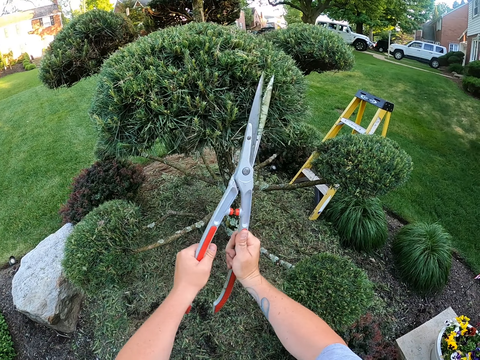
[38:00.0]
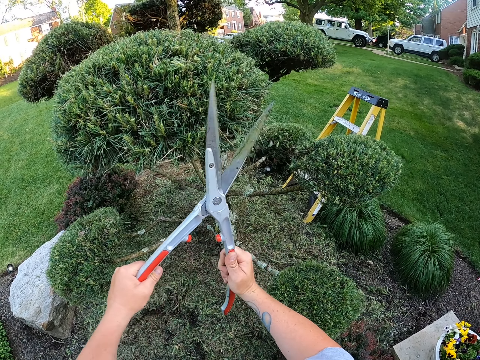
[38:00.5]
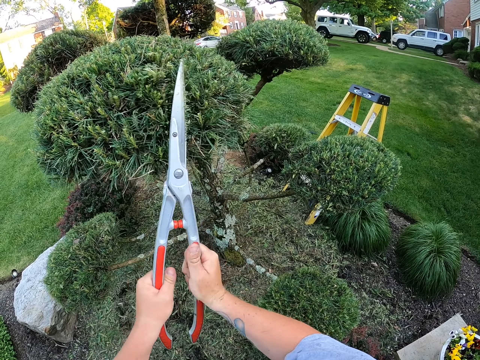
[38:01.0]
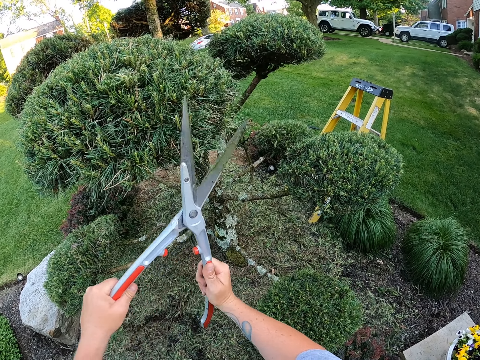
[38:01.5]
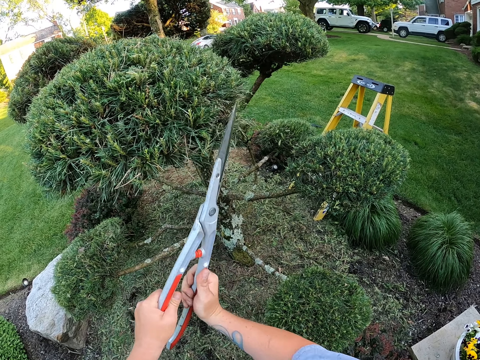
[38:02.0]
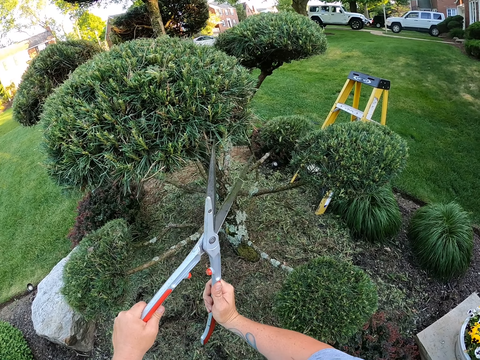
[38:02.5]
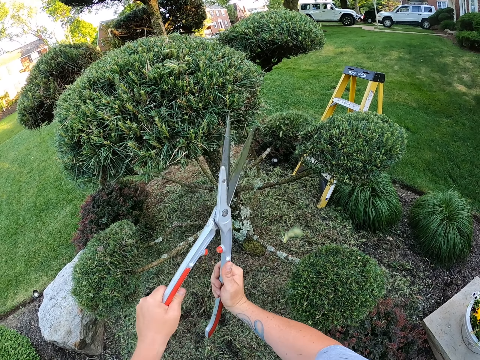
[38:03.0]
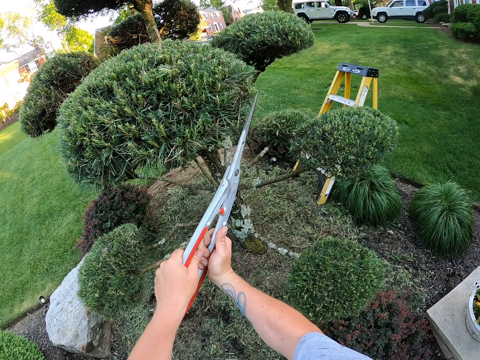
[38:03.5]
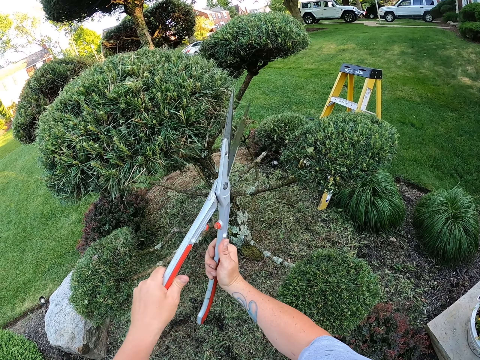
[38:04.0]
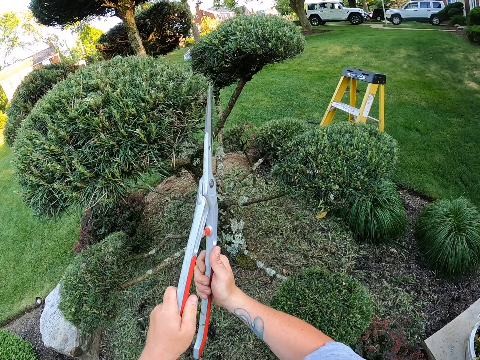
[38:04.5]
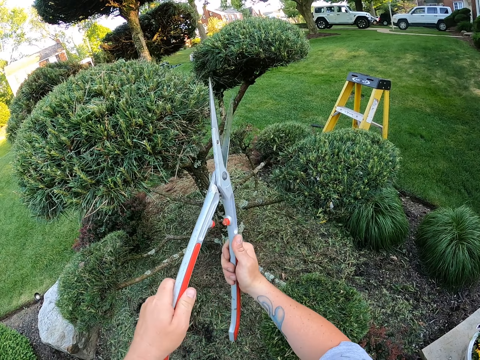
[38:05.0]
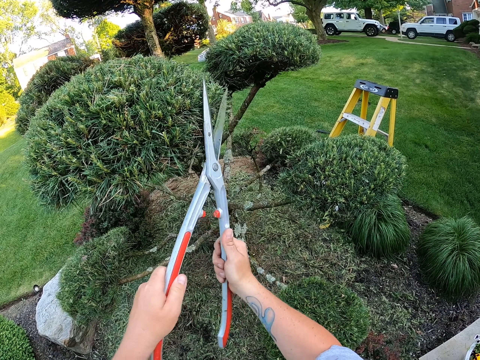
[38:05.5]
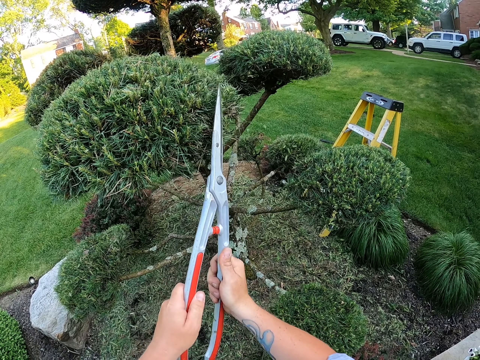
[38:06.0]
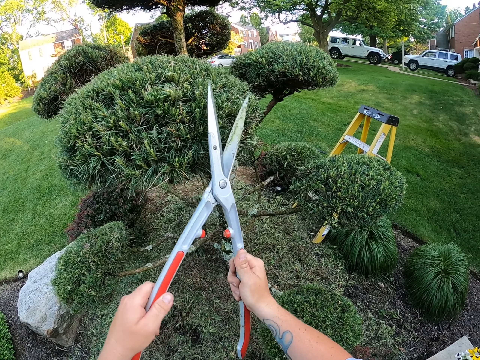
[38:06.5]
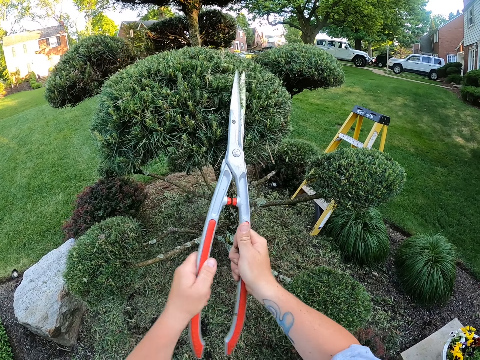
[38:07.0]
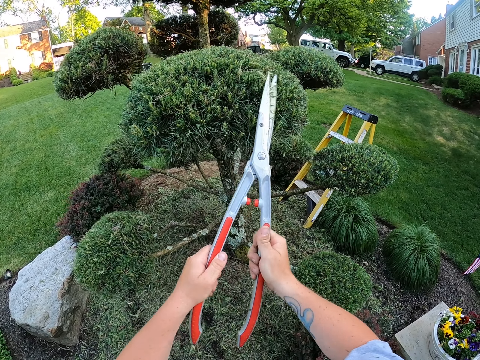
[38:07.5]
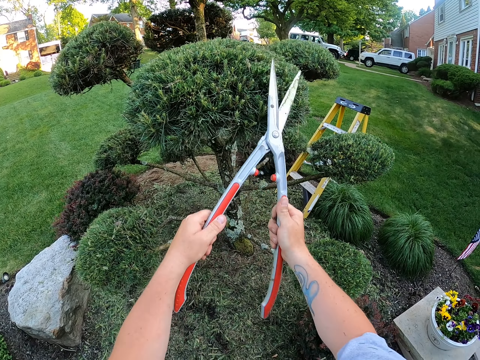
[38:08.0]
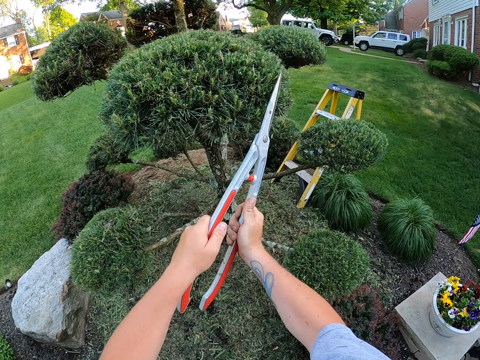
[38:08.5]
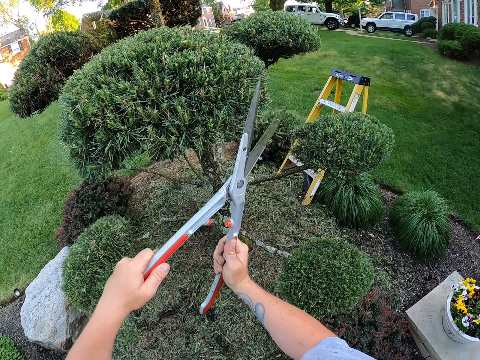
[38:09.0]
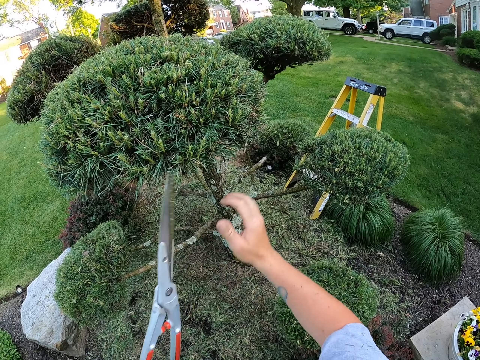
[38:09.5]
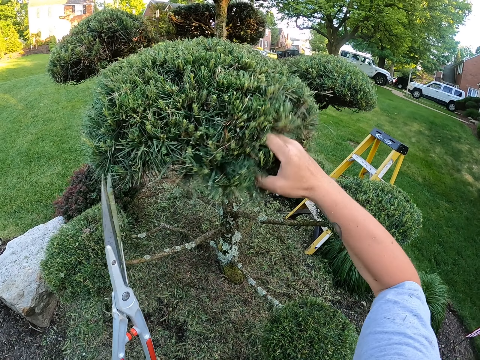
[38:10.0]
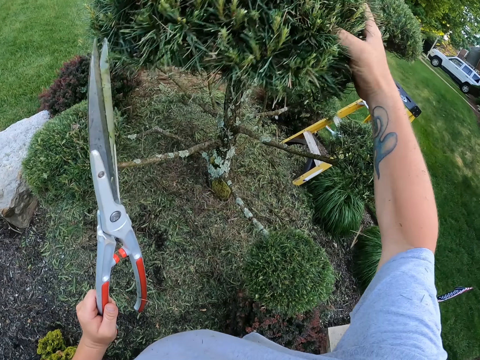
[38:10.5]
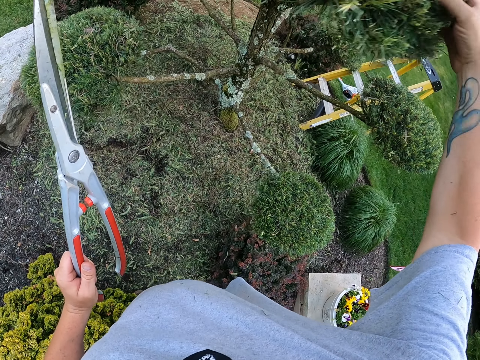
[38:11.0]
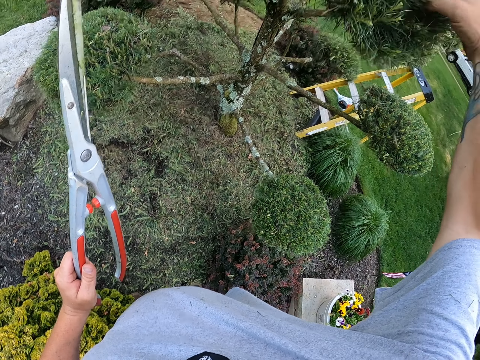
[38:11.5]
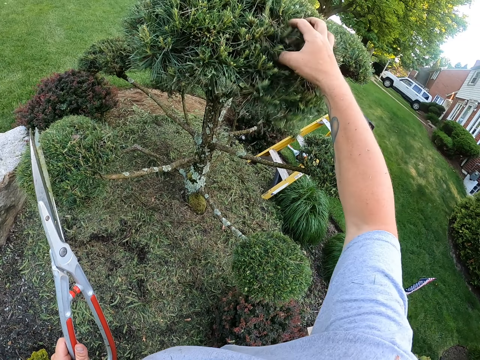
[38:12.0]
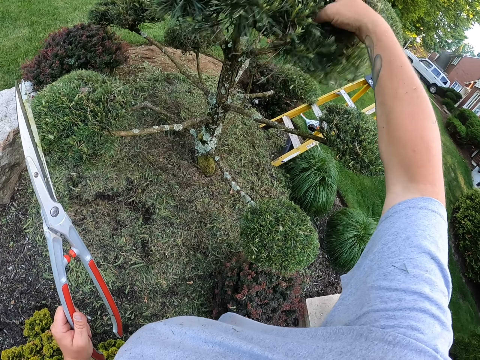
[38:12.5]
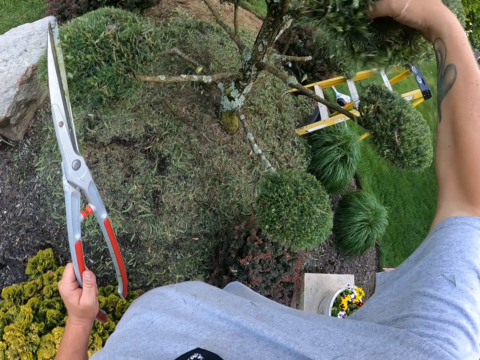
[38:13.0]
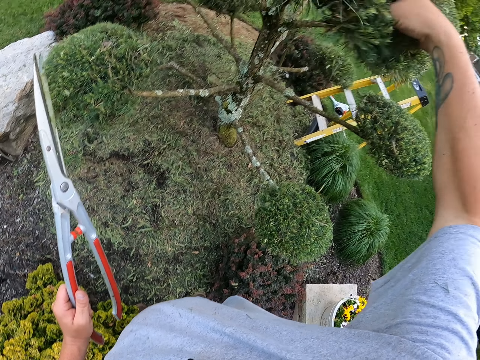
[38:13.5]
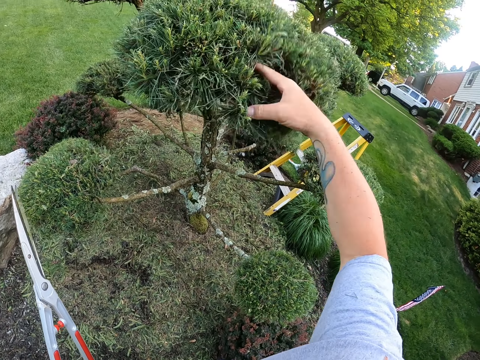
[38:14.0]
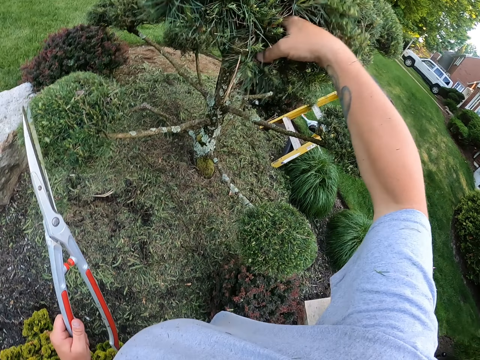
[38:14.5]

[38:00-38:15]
The camera wearer touches the flower. They shake the tree with the hand.

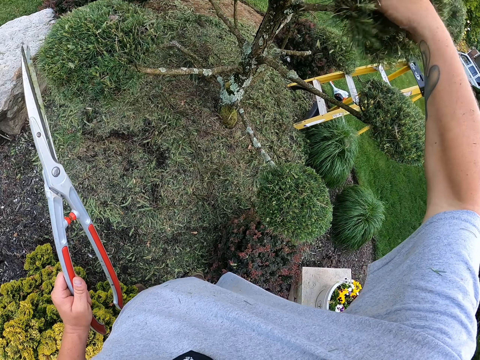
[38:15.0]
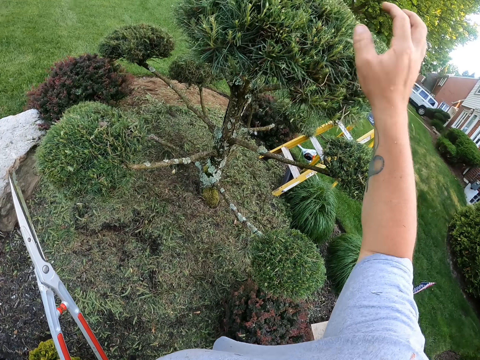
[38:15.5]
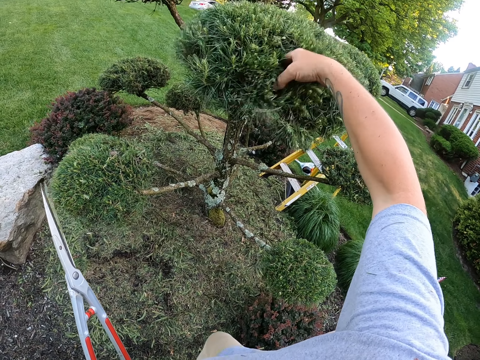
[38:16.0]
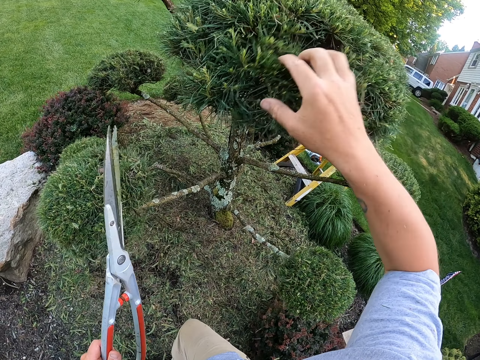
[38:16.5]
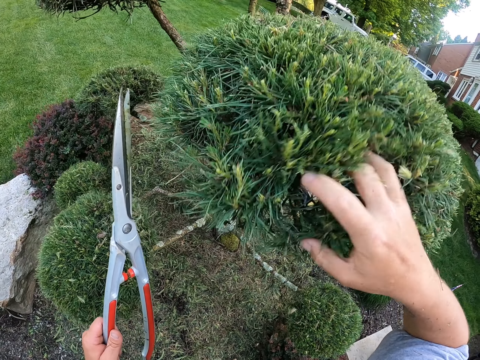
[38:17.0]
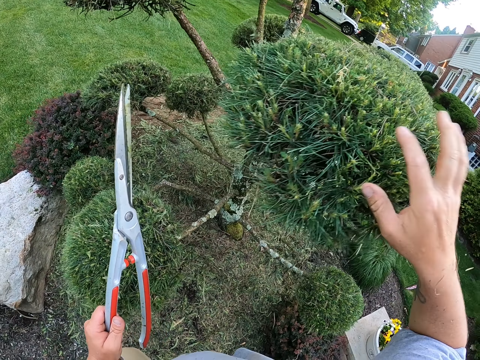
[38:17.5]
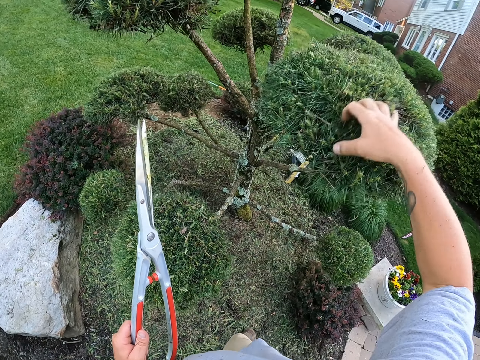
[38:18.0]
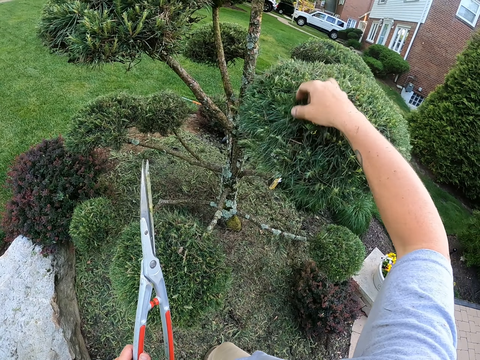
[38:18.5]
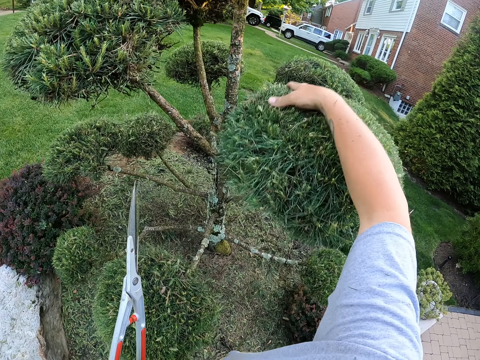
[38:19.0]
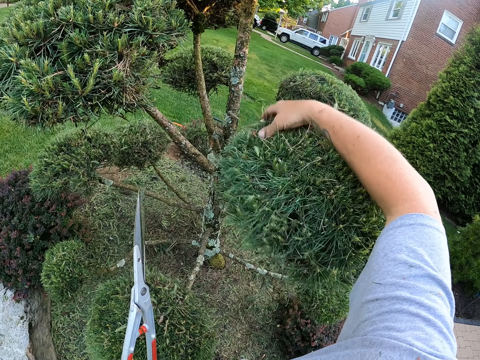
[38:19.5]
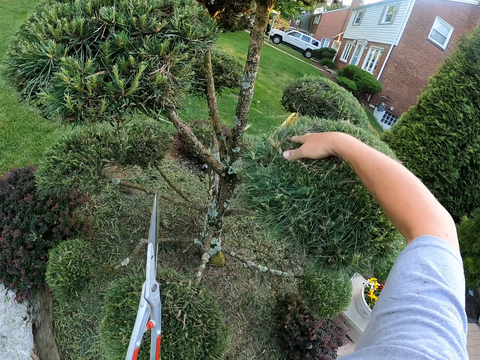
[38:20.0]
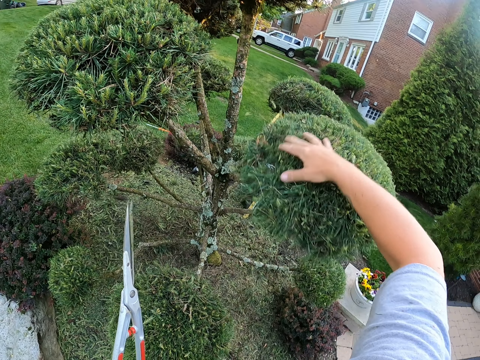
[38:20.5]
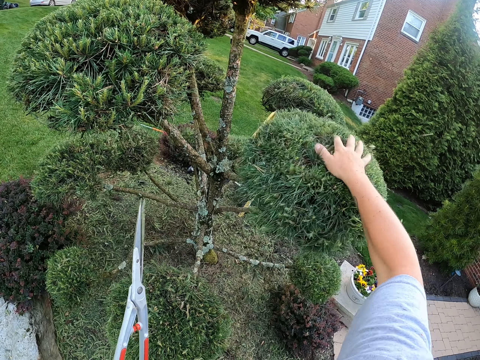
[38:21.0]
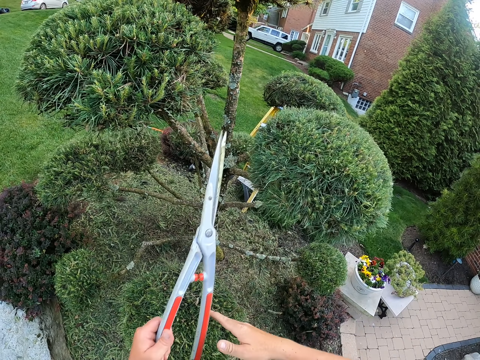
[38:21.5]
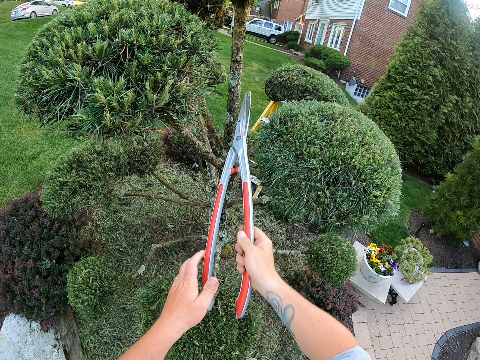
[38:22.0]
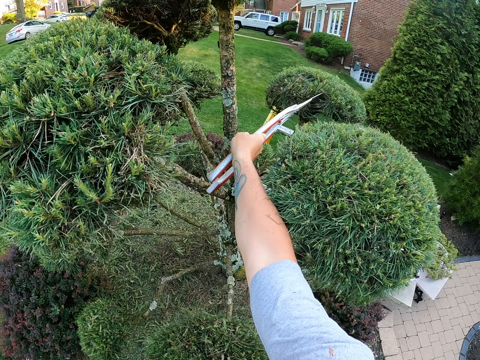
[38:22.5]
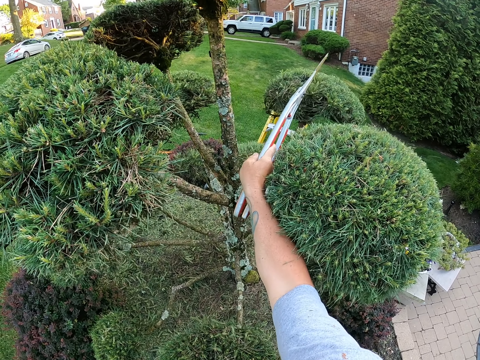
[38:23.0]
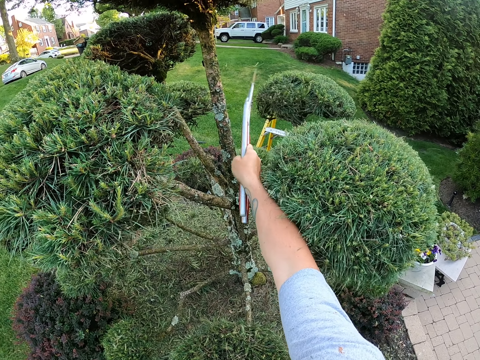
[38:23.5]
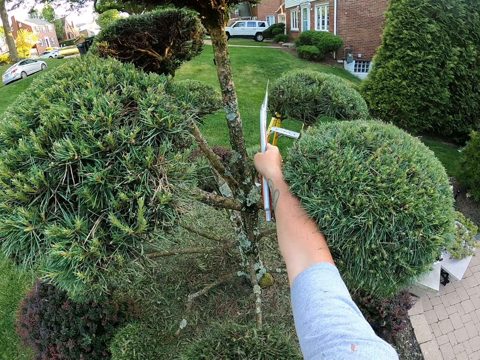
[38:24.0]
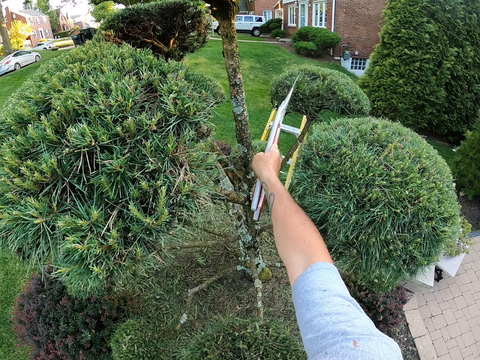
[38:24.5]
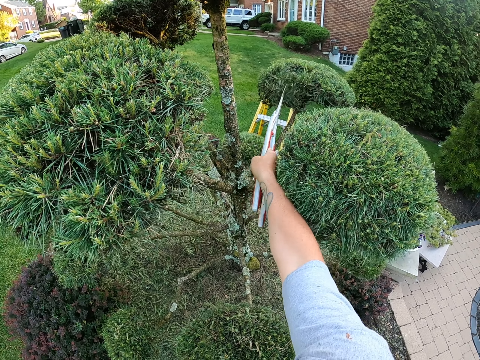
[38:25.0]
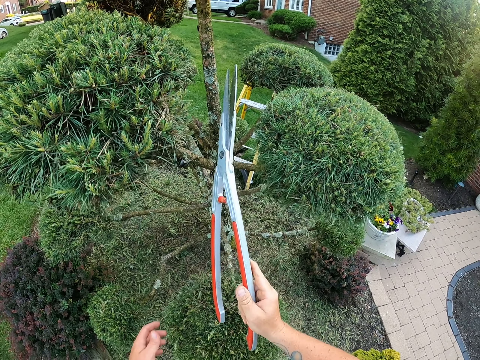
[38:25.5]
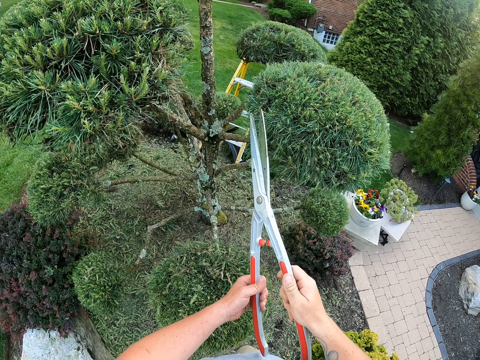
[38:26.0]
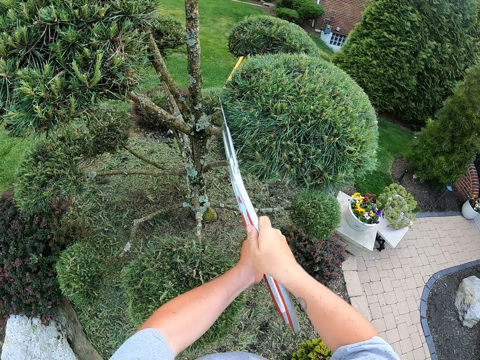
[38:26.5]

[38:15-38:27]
The camera wearer moves a few steps. They shake the flower. They hold the secateurs with both hands. They touch the flower with the pruning knife. They hit the tree with the secateurs. They remove the secateurs from the tree. They hold the secateurs with both hands. They trim the leaves on the tree with the secateurs.
